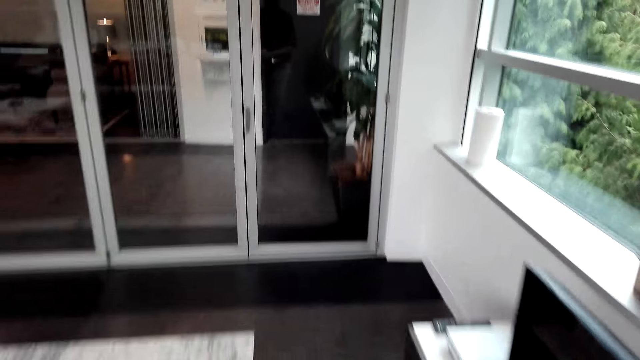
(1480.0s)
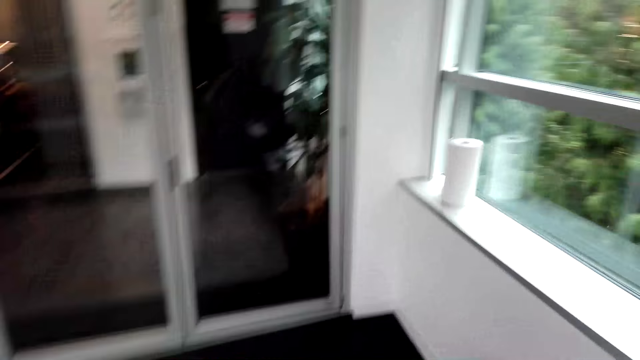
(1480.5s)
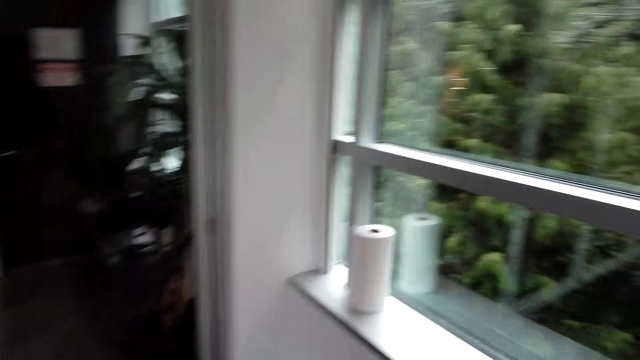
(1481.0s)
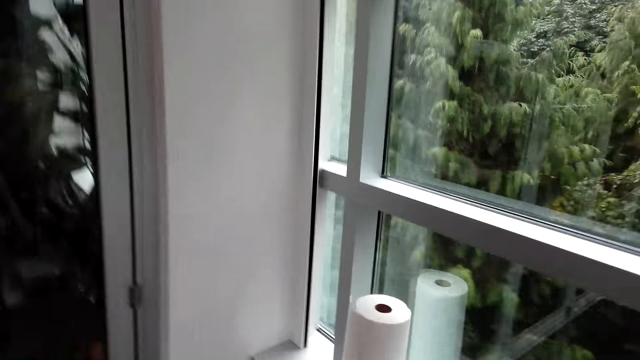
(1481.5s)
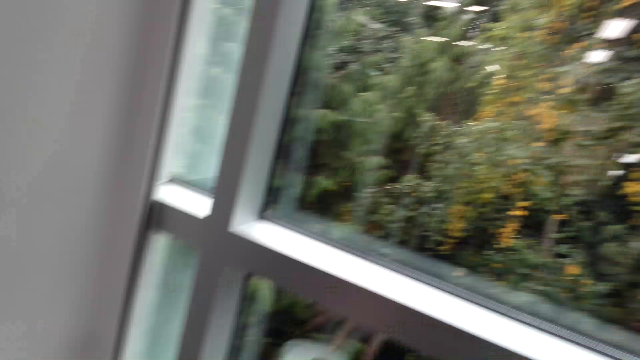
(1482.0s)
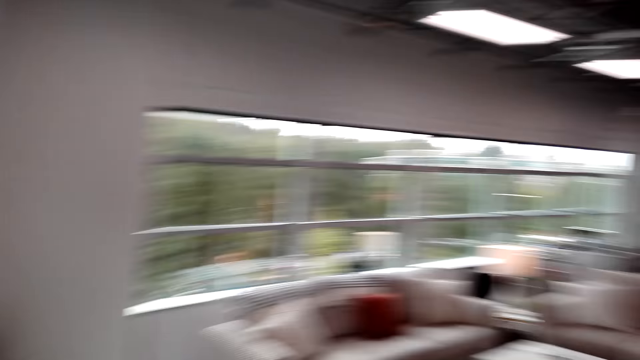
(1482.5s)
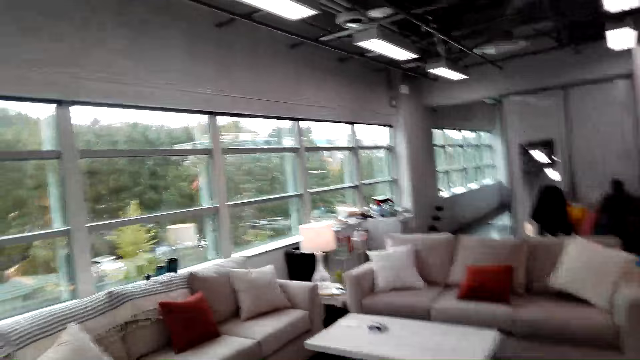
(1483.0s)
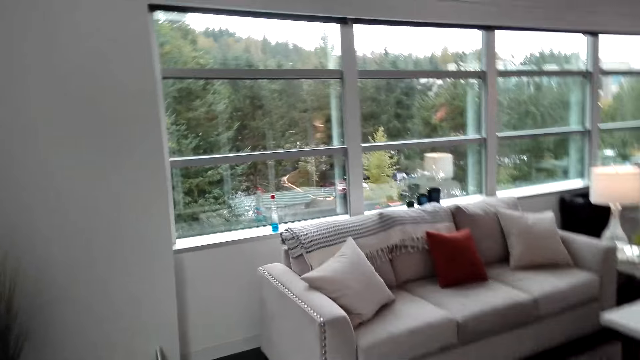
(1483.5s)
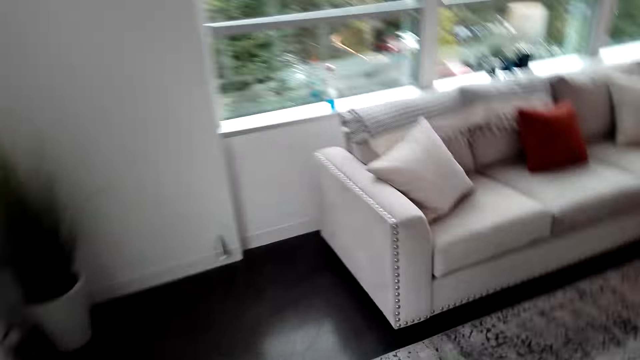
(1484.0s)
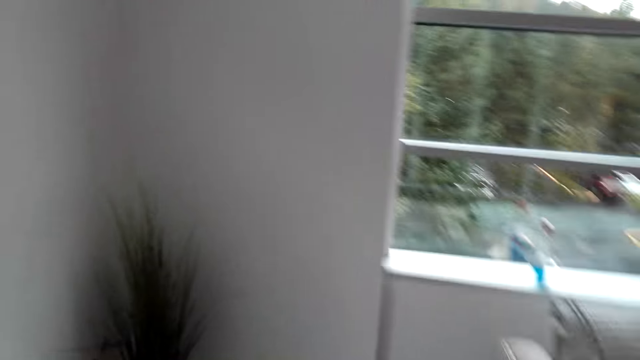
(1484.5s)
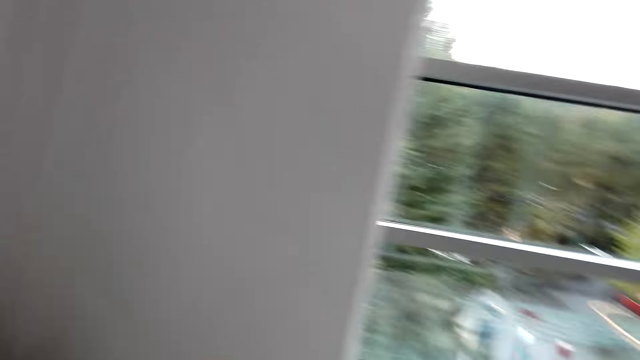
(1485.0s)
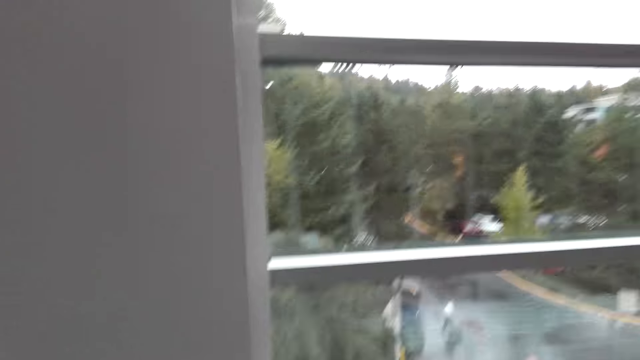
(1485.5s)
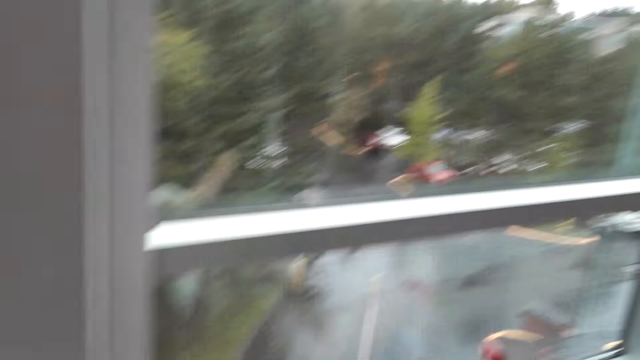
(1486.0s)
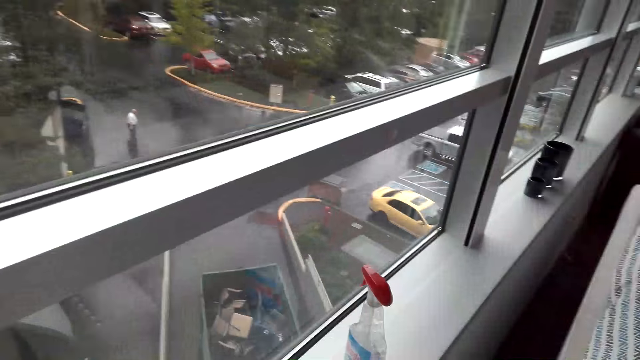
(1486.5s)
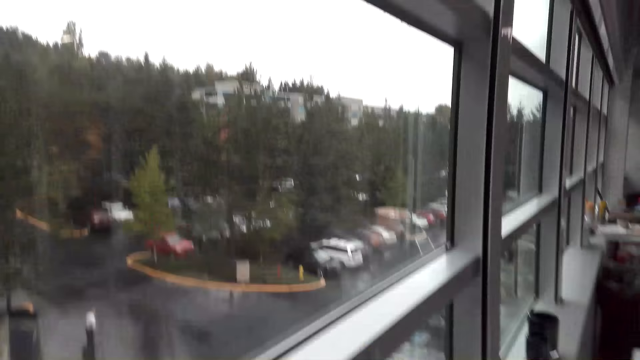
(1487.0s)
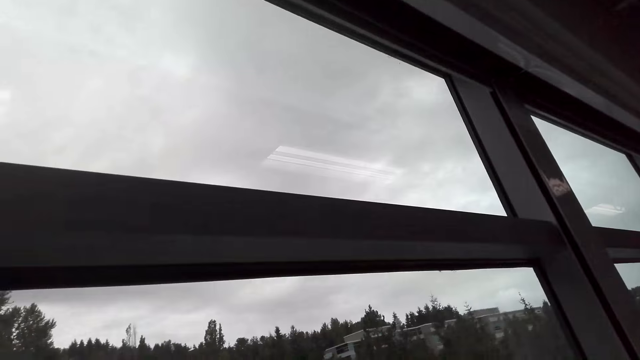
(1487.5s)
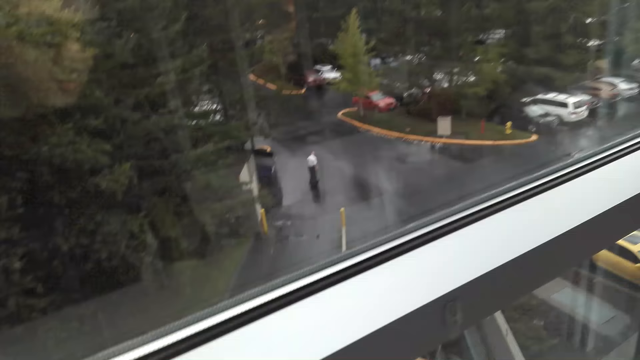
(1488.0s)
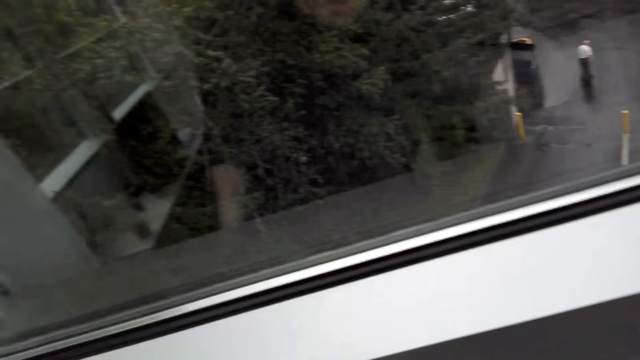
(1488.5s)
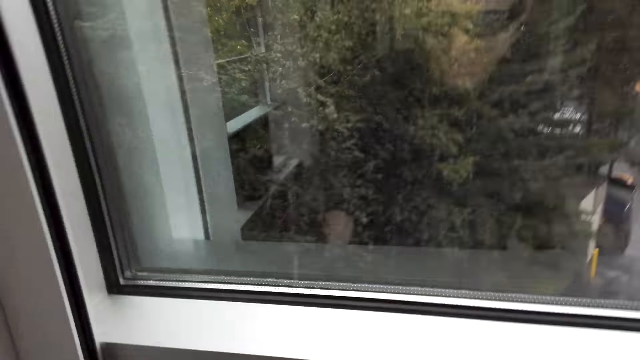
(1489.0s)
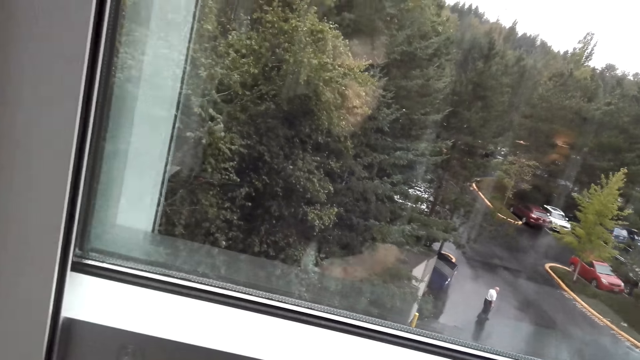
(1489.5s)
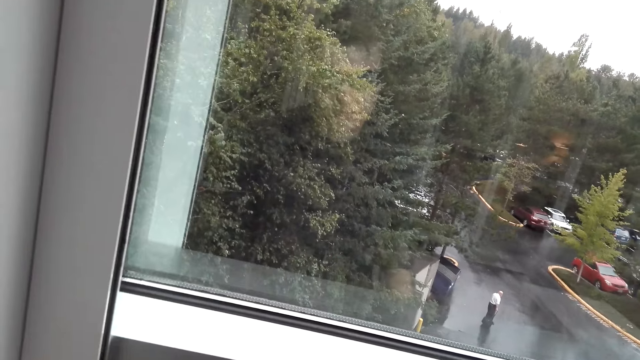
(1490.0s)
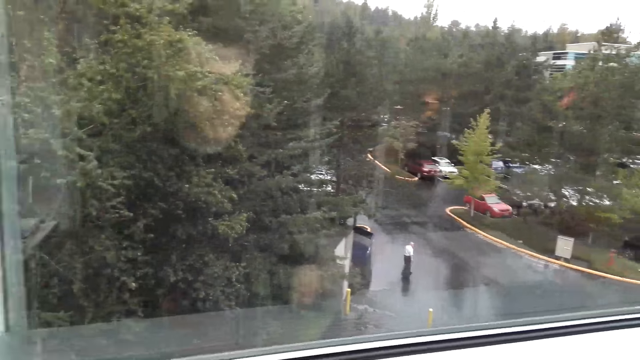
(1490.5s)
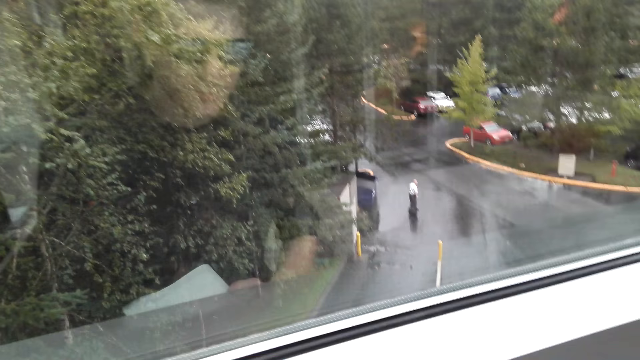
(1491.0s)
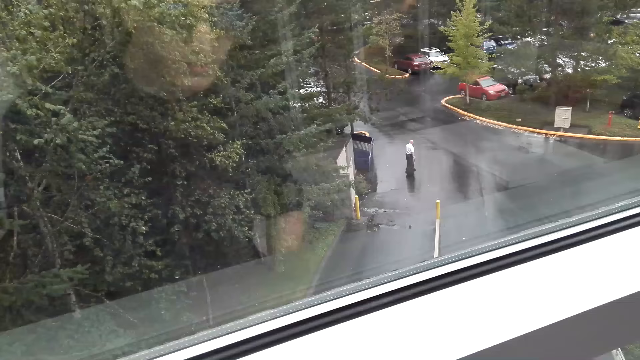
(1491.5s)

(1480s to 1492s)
The camera wearer folds the tissue paper.

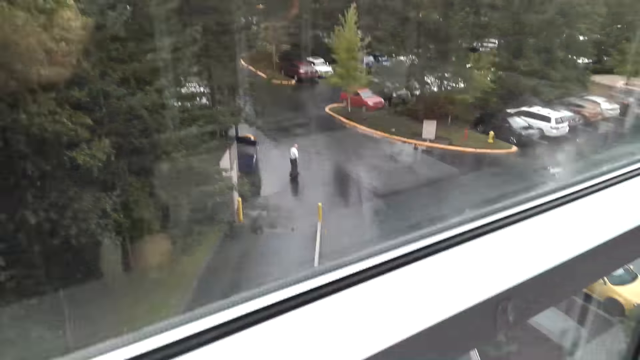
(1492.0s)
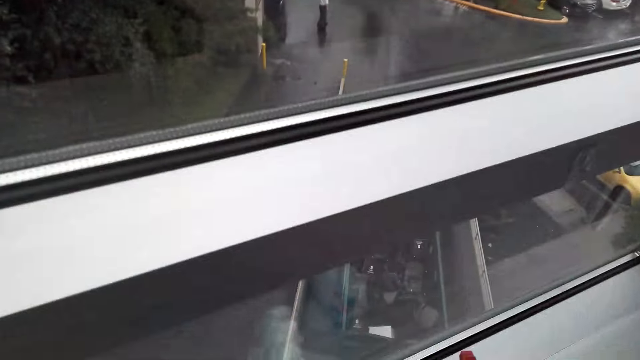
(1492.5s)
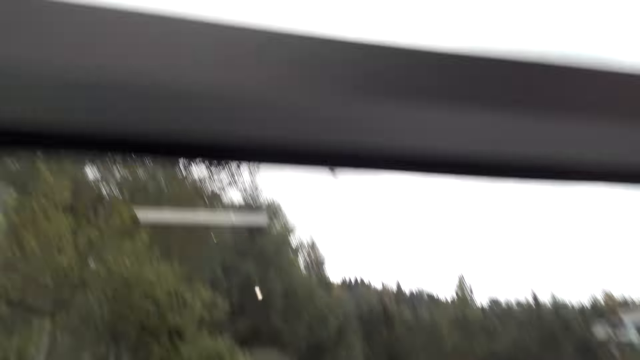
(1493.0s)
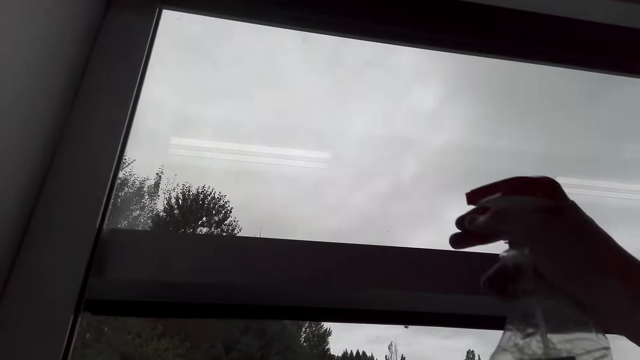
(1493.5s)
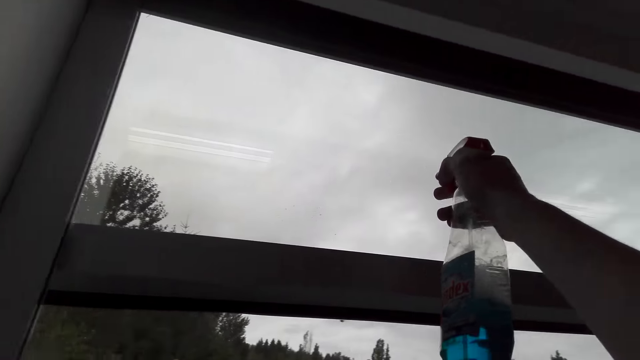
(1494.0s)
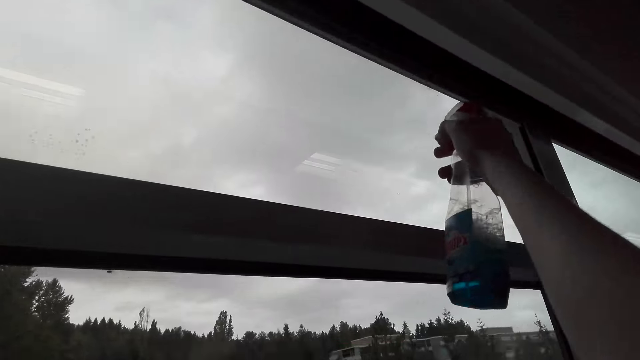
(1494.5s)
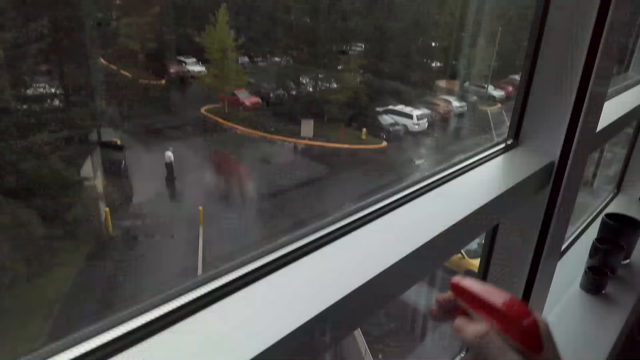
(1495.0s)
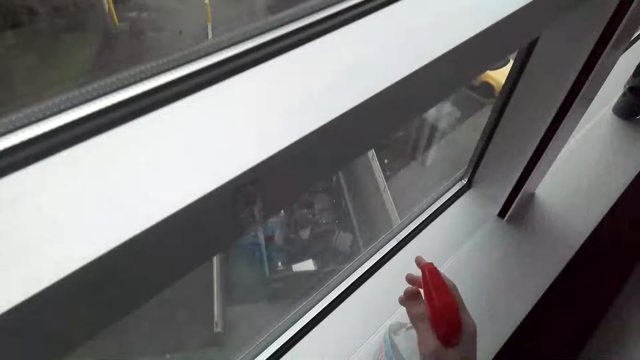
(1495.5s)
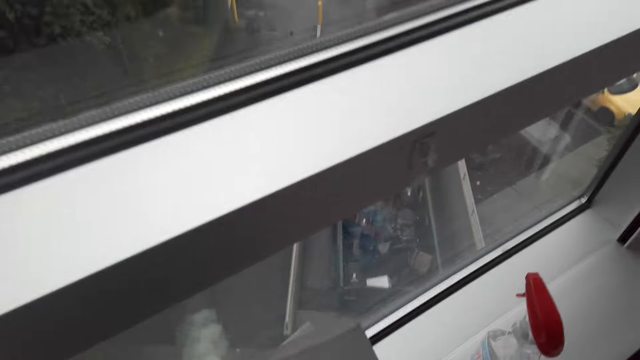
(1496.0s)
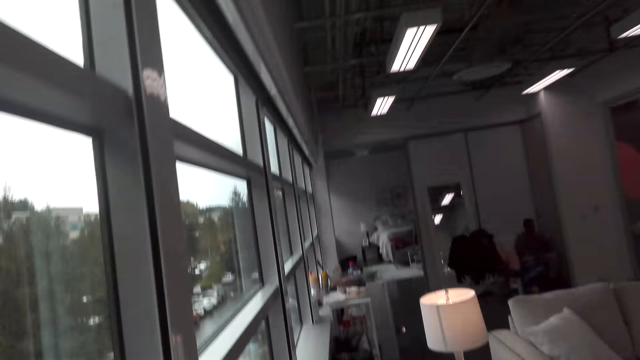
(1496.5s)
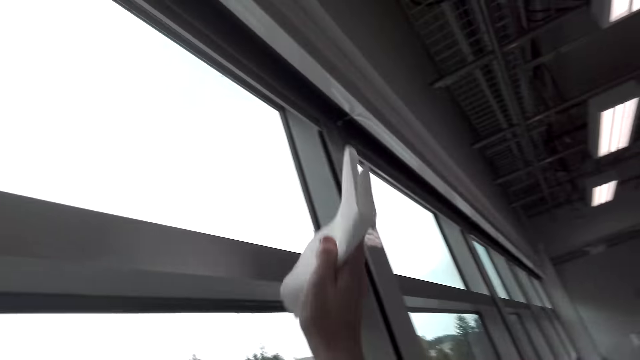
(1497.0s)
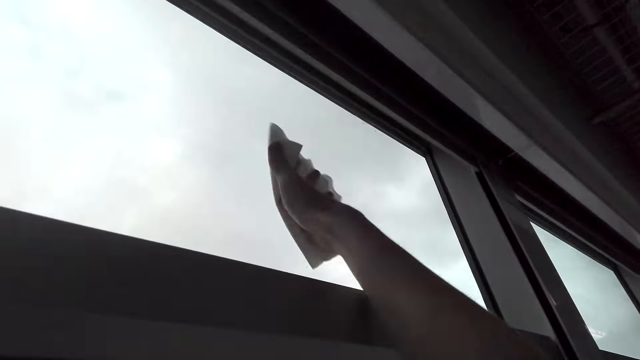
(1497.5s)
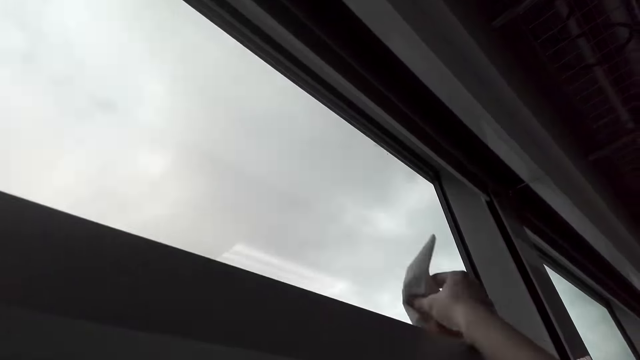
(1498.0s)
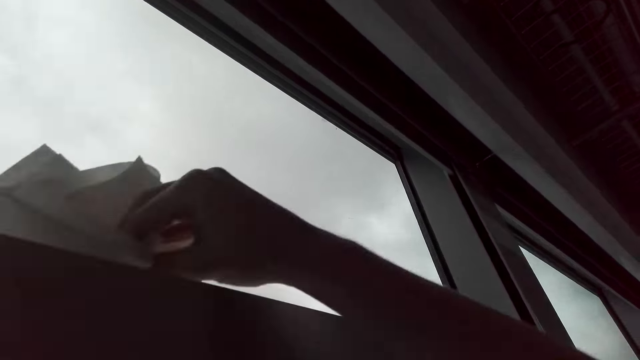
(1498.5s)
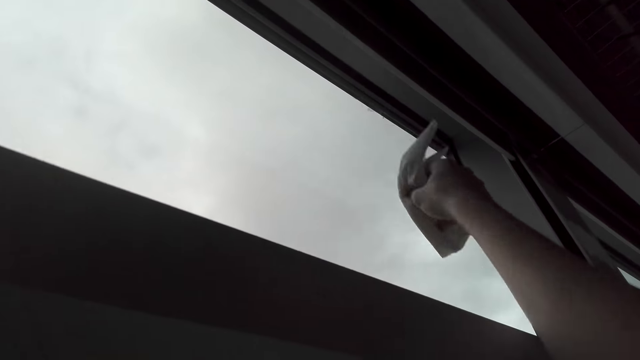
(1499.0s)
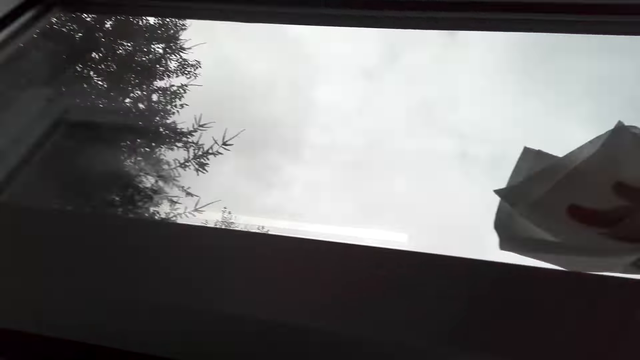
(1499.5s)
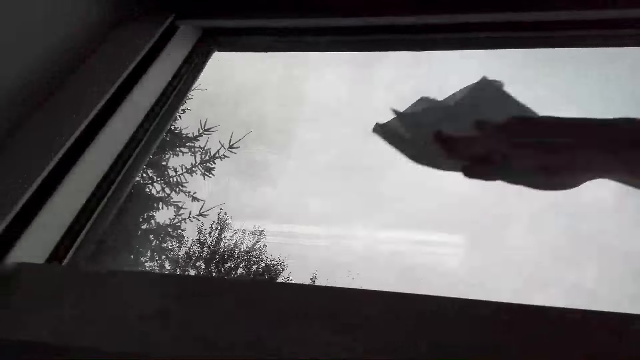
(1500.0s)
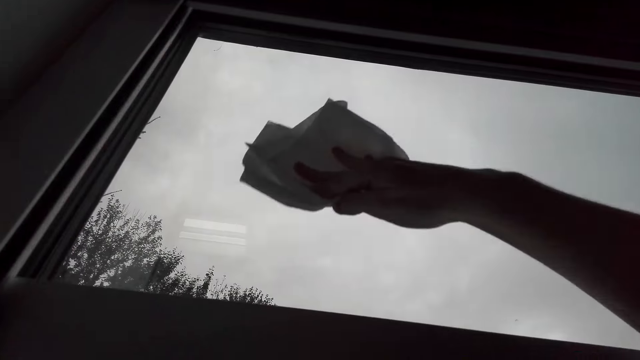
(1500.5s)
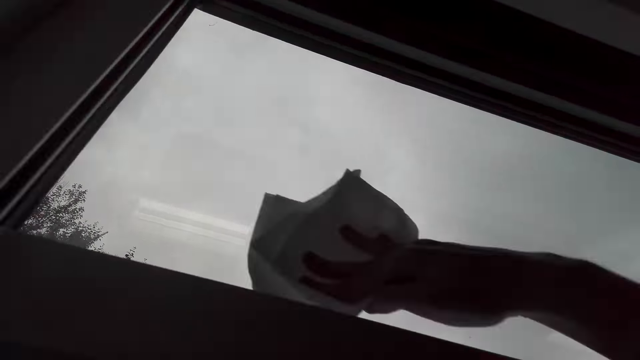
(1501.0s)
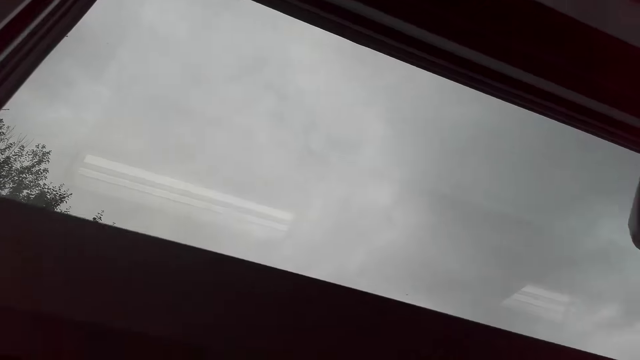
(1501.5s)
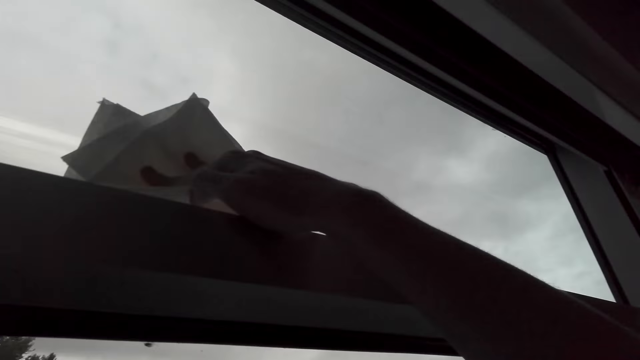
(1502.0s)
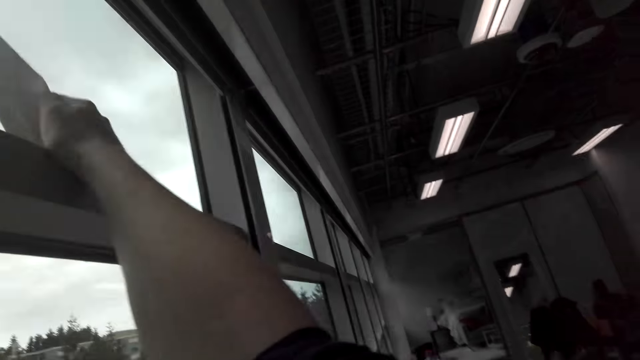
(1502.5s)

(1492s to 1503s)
The camera wearer sprays Windex cleaner to the glass. They put the Windex bottle down. They wipe the window with tissue paper.
